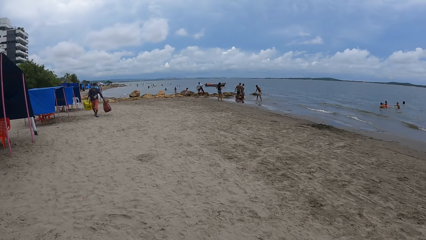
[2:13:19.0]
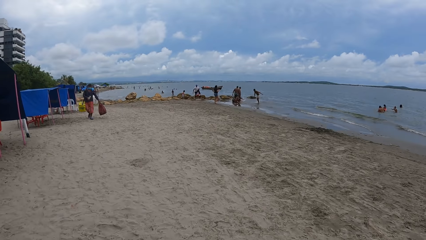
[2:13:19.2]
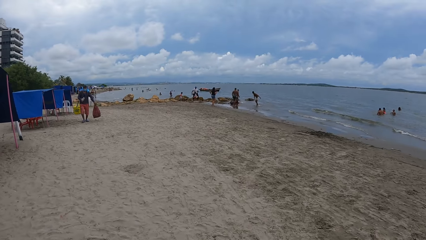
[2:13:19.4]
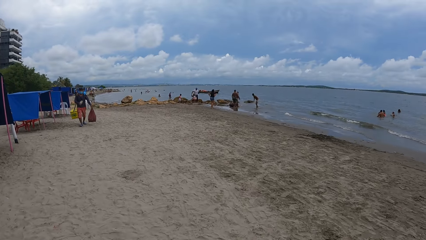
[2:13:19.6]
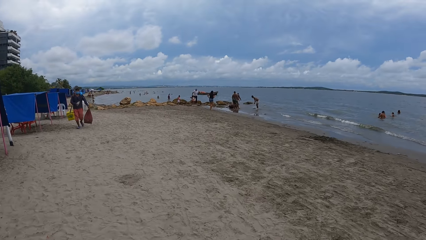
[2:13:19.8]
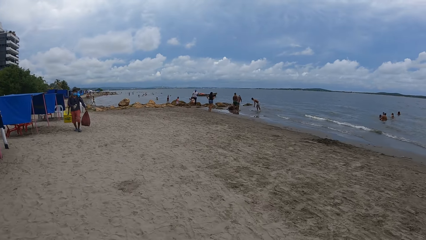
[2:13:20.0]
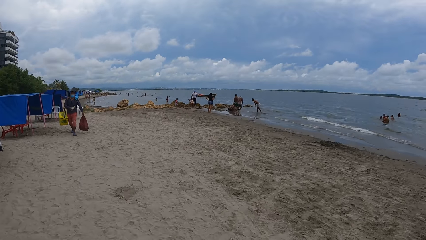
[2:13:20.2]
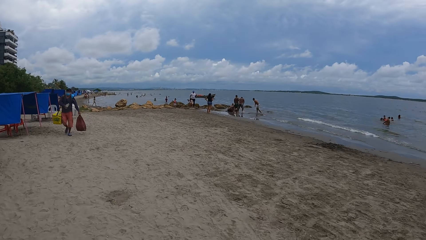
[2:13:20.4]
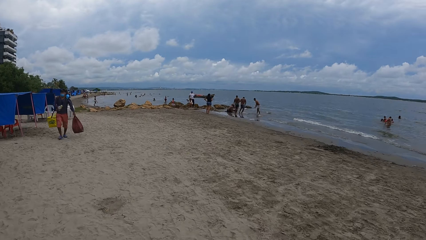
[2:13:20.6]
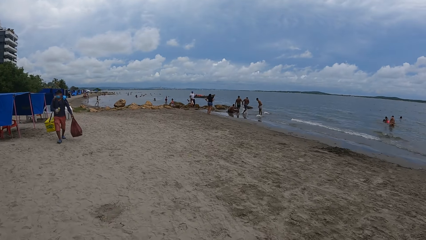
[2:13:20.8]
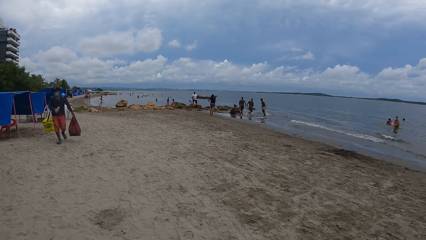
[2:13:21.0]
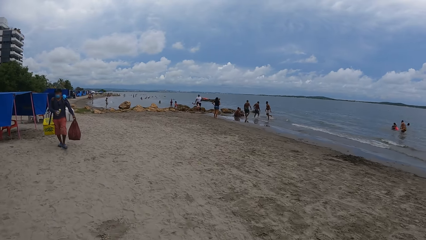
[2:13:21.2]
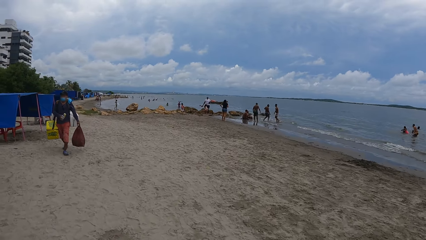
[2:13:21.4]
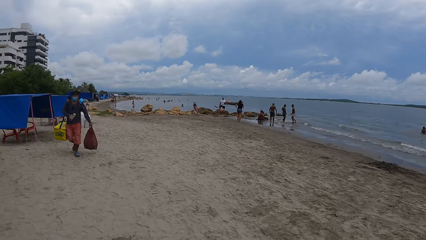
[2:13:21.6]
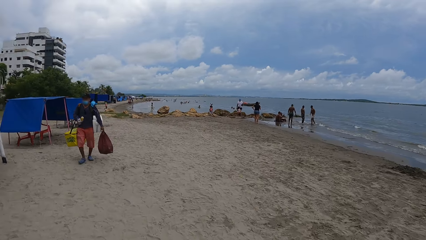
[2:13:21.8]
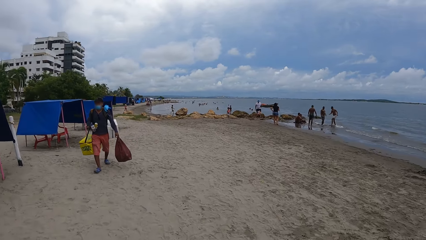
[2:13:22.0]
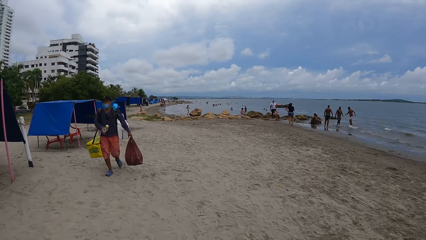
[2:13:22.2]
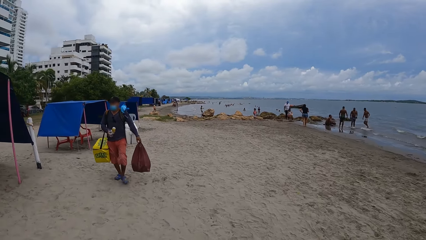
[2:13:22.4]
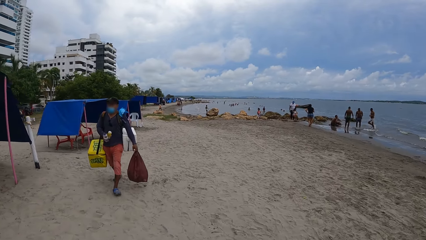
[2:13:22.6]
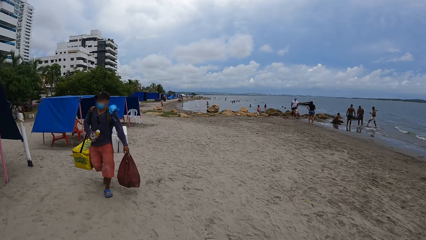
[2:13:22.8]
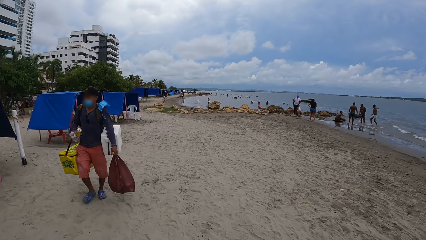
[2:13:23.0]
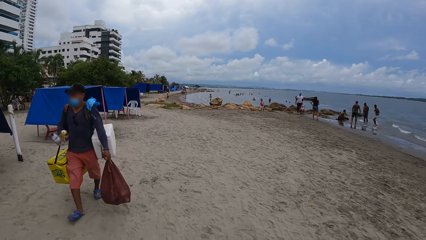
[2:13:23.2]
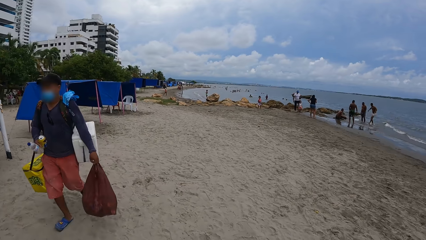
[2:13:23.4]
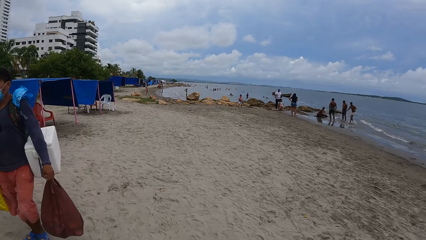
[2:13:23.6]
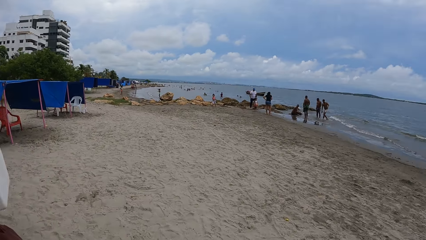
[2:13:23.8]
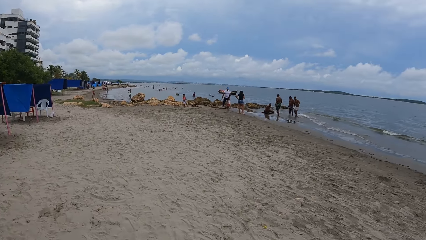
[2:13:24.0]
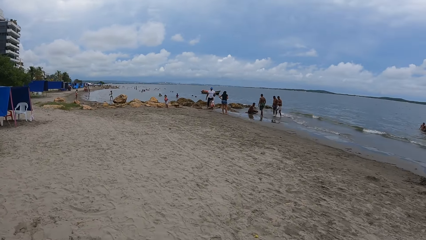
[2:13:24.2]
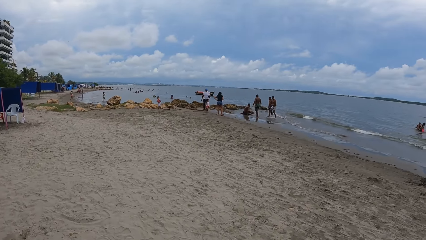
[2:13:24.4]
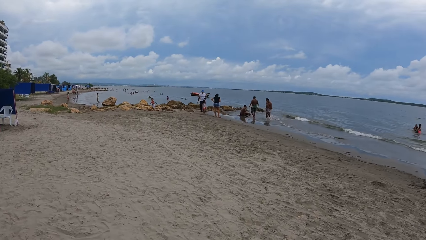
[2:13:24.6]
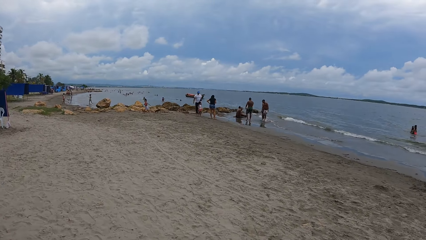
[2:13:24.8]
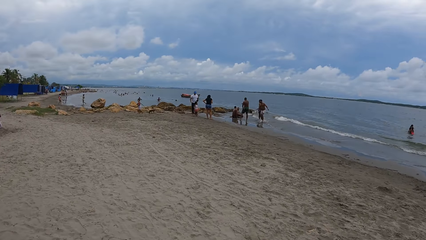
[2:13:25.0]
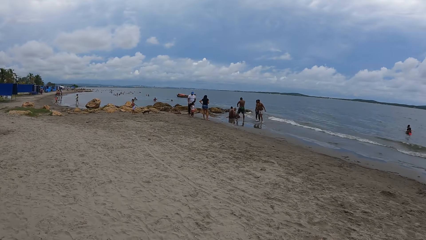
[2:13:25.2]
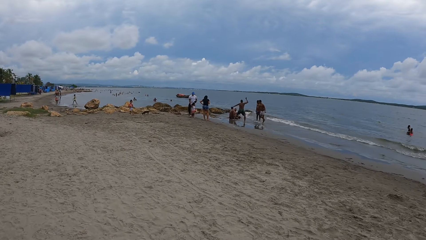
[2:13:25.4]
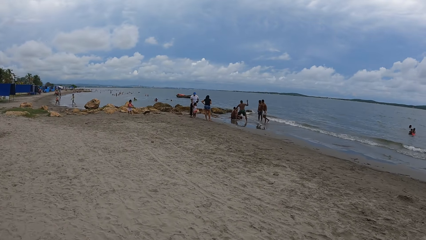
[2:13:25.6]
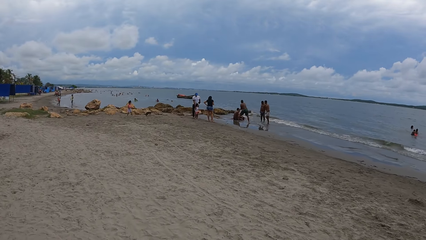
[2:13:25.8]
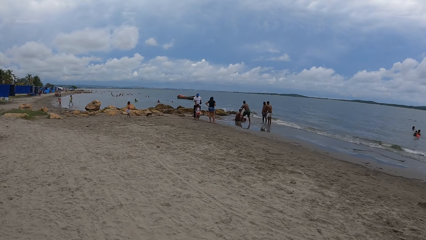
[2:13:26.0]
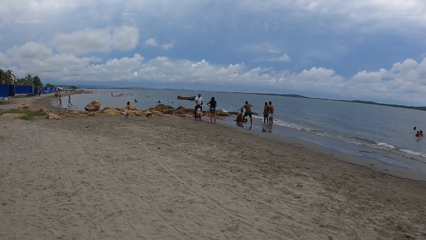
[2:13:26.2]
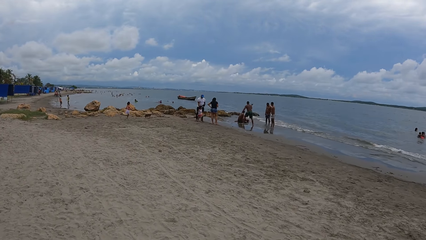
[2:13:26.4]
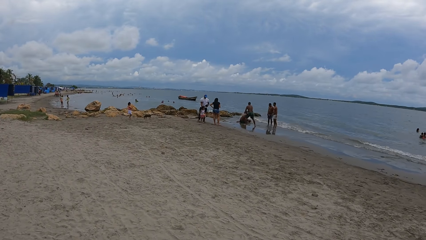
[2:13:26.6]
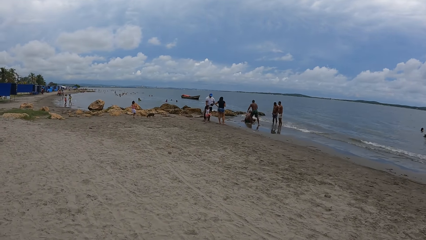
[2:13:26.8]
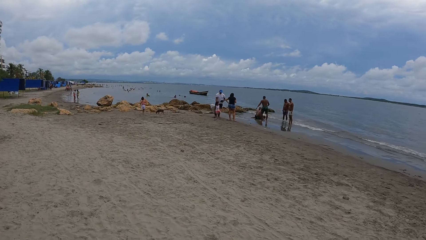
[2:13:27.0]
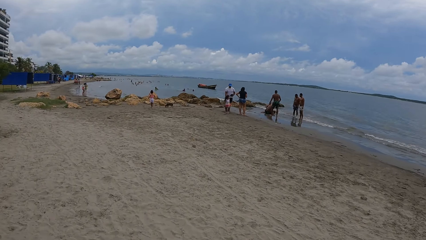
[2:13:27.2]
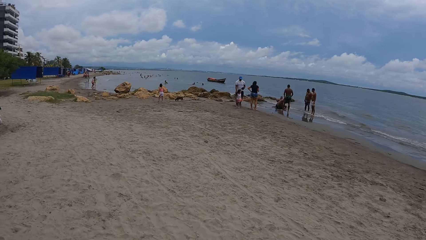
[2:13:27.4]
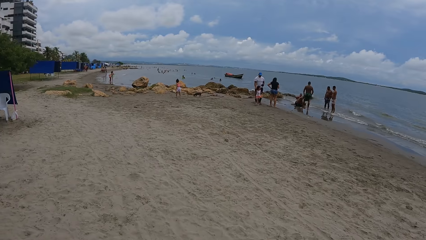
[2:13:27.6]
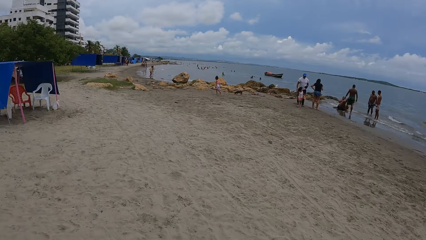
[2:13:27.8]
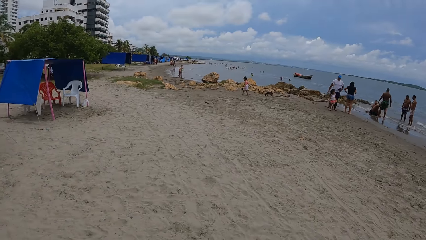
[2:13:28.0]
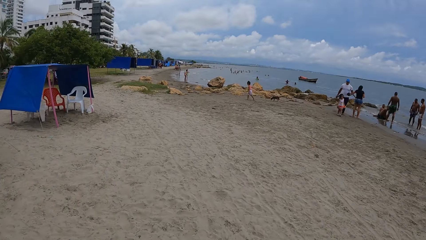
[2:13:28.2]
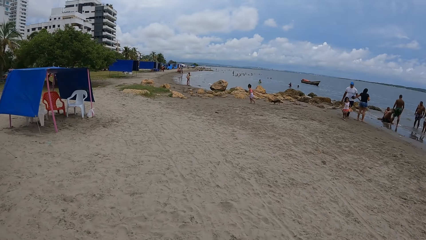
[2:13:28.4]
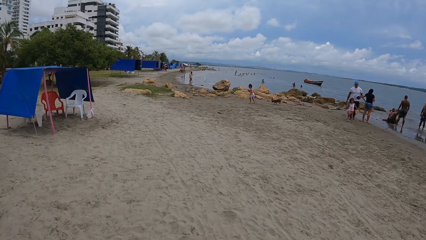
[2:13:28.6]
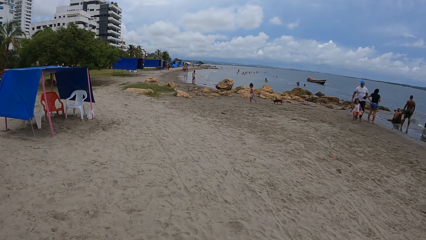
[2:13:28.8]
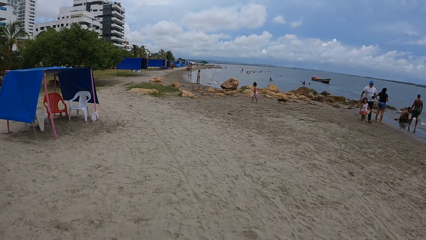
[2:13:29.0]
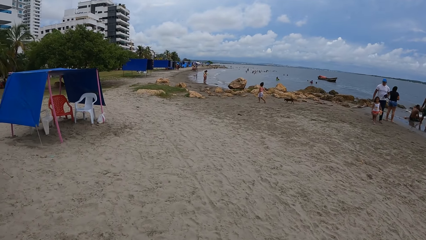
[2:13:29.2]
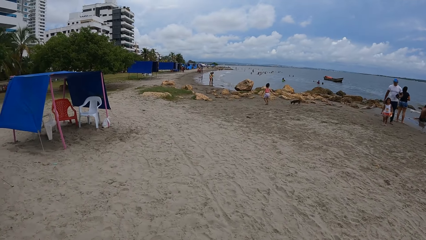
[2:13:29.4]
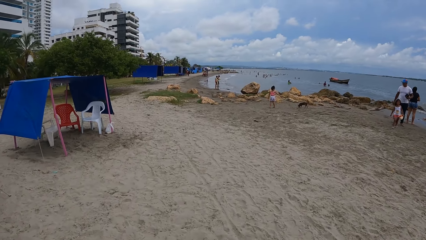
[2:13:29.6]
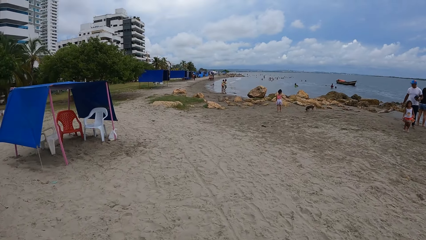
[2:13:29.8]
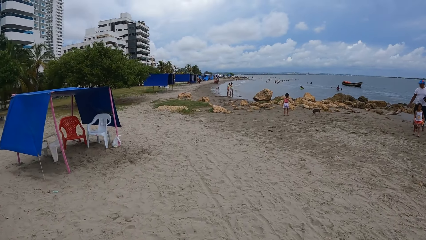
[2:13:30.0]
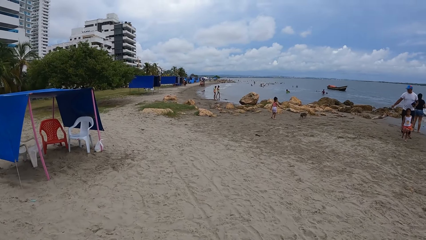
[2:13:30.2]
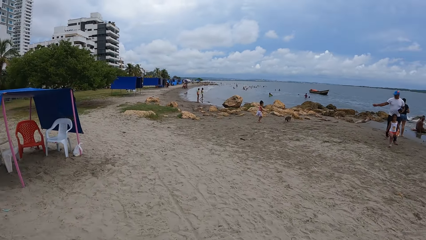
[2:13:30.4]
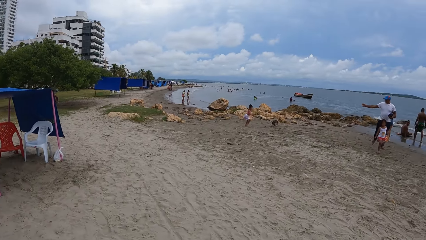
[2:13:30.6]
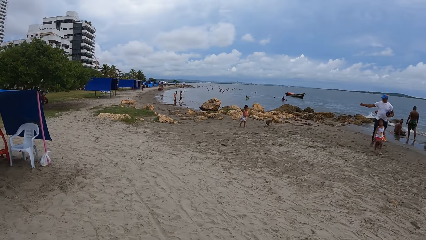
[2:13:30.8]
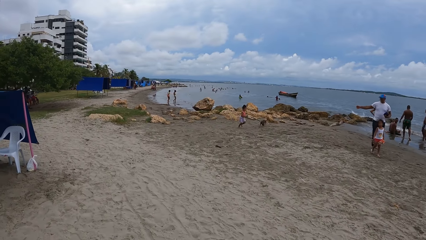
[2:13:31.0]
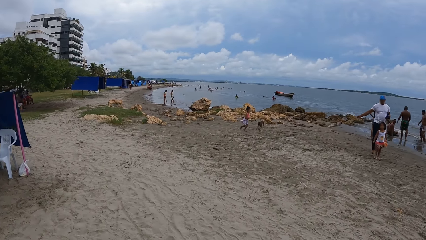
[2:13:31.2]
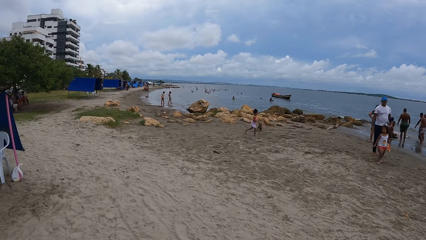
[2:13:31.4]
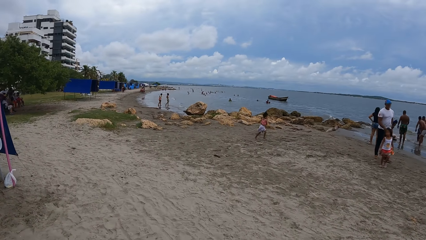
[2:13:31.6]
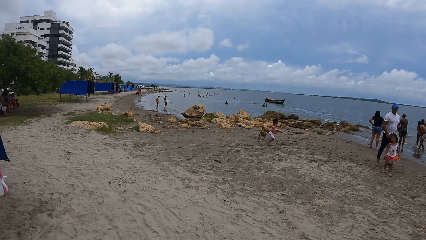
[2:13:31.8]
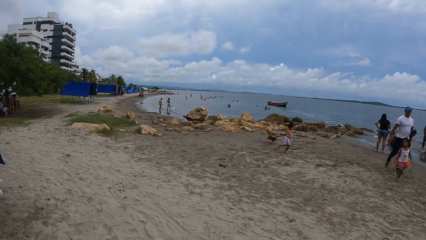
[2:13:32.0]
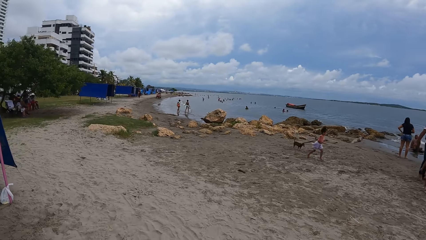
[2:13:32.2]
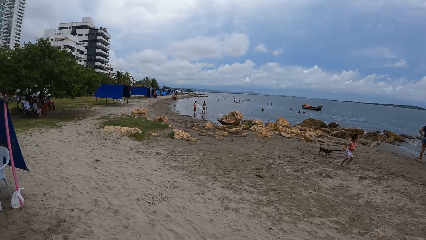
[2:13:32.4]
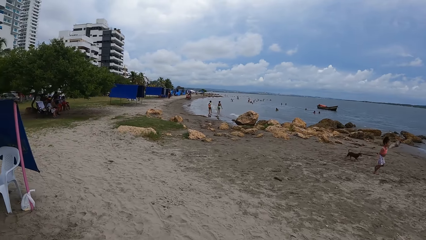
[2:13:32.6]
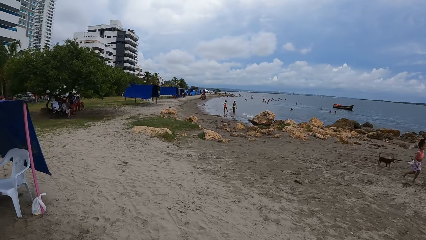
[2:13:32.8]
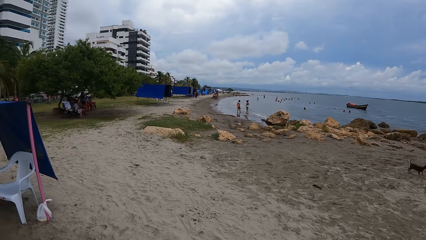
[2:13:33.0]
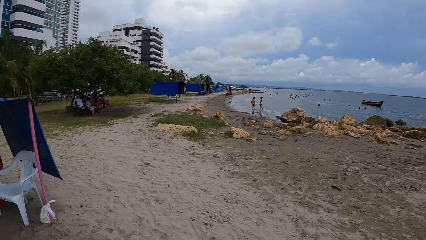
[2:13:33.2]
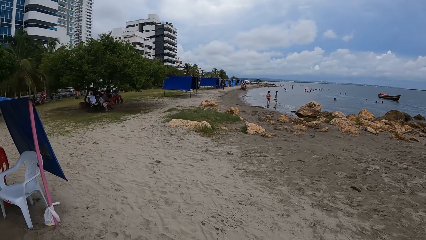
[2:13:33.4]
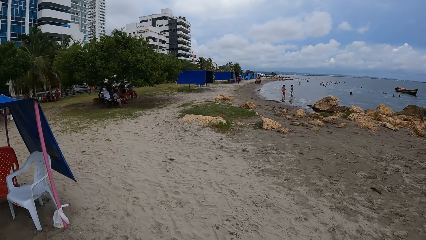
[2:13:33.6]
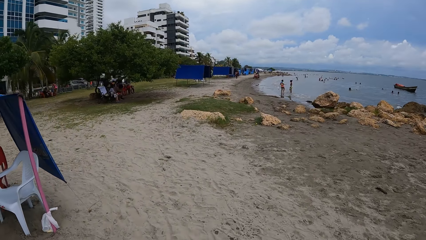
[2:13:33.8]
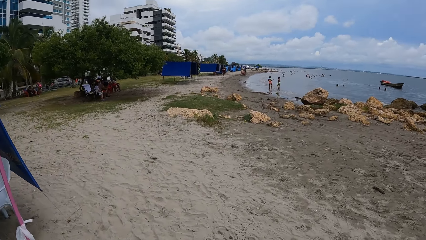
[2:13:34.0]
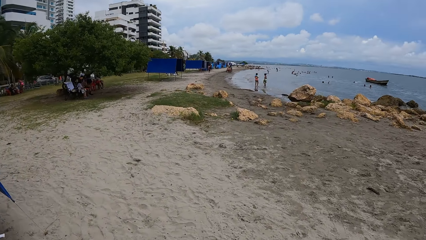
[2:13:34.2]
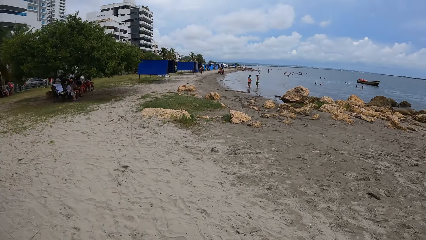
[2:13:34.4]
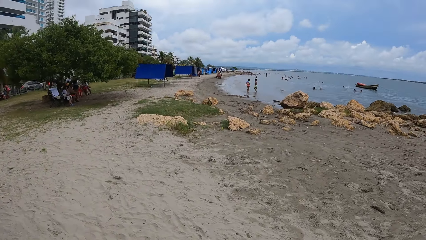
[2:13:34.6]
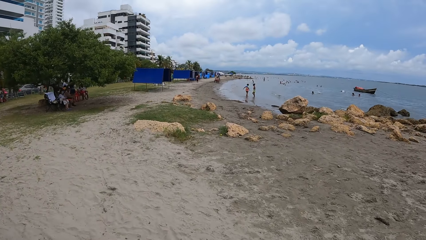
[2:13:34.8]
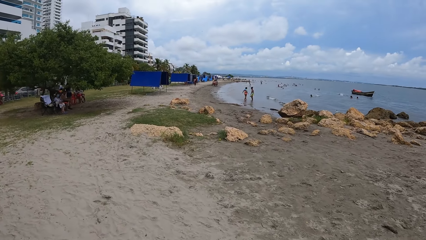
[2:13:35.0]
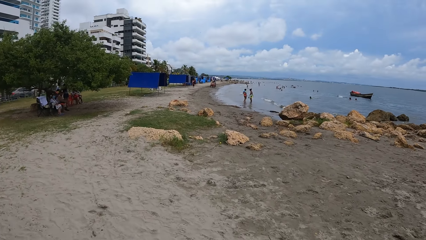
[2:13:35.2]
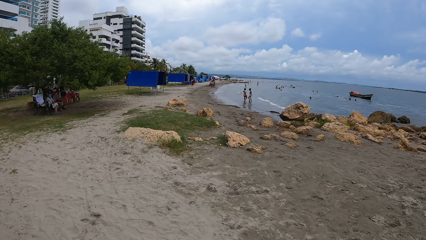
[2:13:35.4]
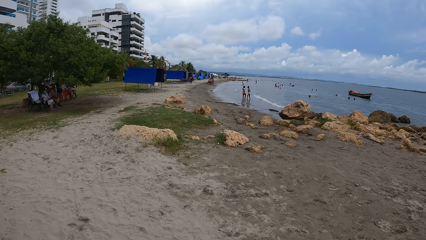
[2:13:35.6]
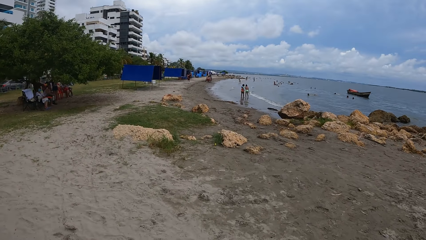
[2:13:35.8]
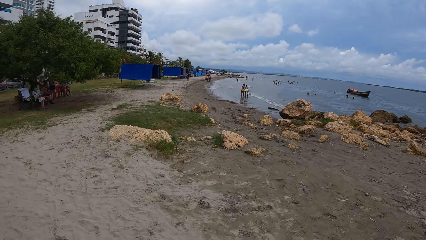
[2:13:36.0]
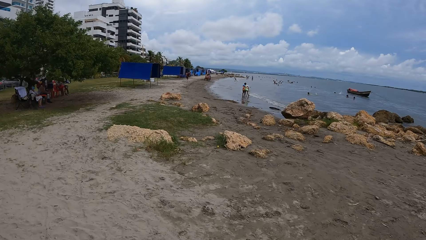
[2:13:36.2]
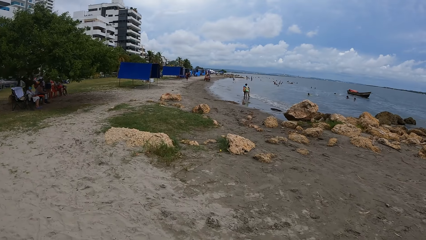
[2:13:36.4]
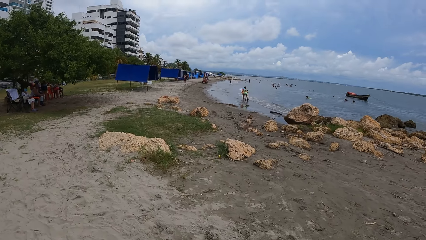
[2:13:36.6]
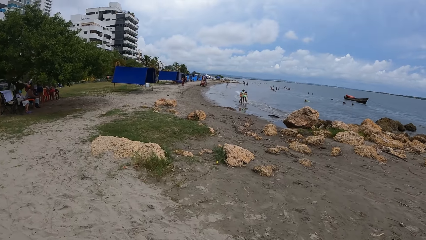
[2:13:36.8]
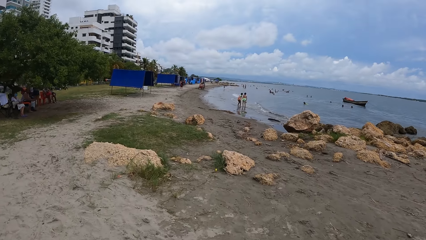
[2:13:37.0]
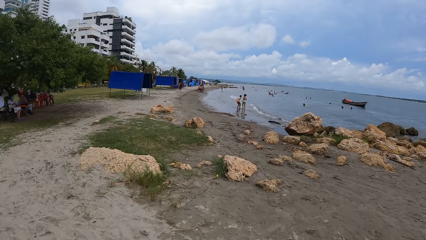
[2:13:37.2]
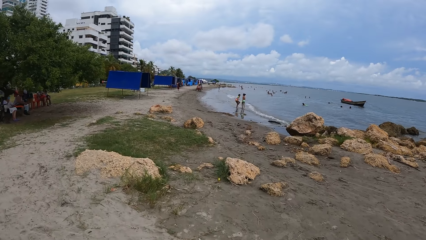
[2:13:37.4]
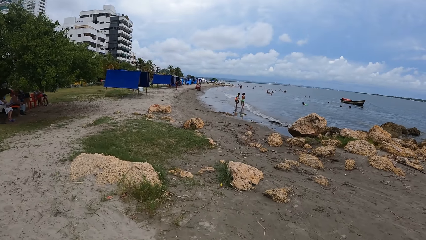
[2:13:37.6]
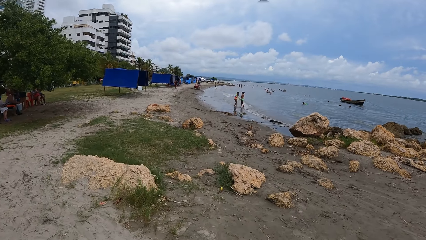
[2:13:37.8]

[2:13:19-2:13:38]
The camera wearer looks forward. They look right. They look forward. They look right. They look forward. They look left. They look forward.
